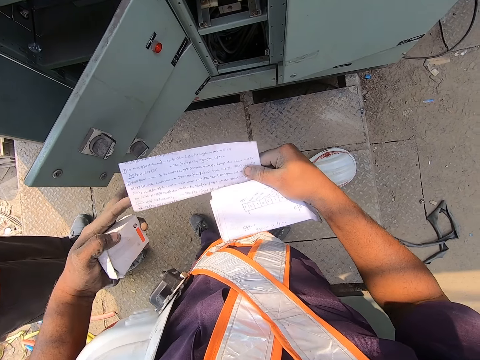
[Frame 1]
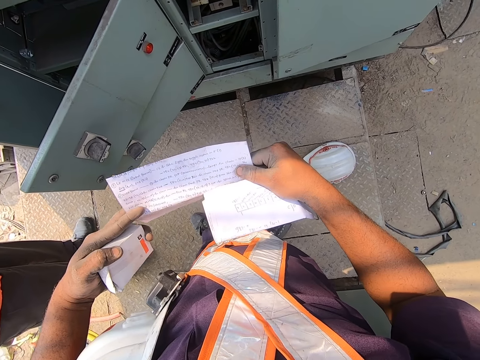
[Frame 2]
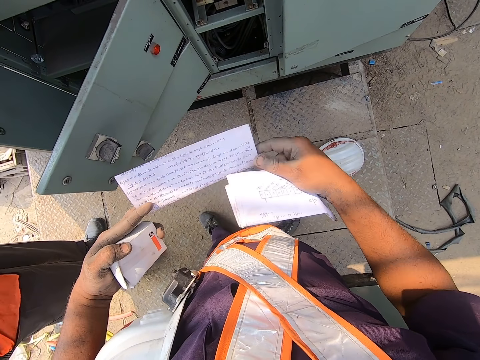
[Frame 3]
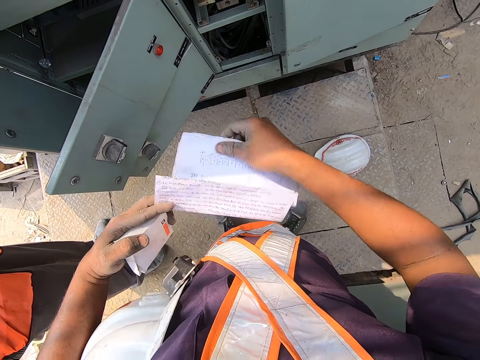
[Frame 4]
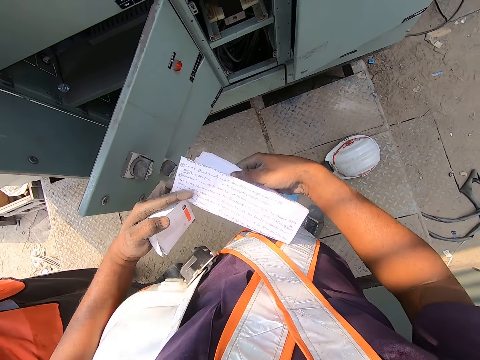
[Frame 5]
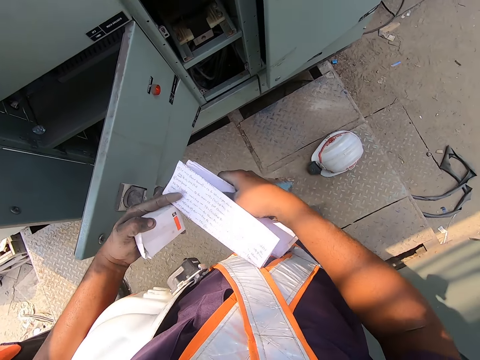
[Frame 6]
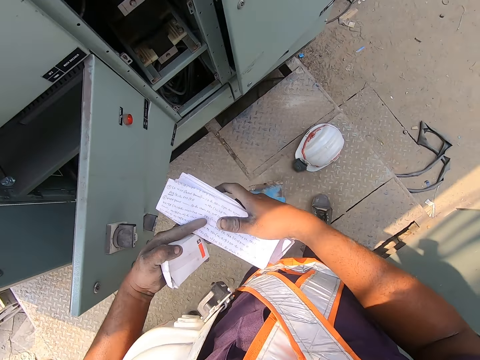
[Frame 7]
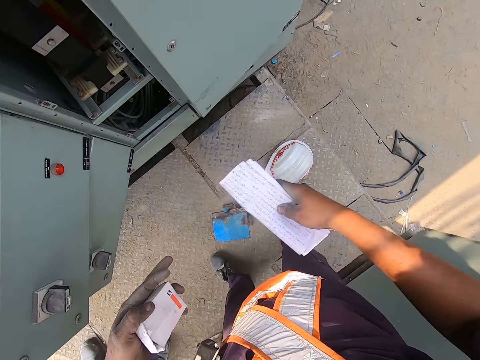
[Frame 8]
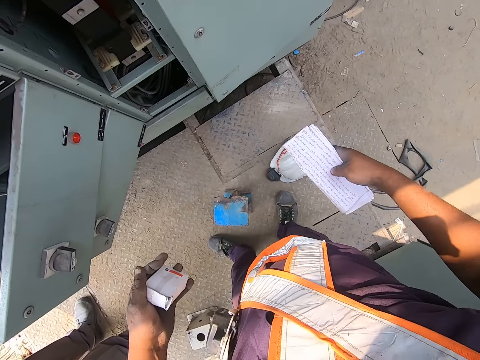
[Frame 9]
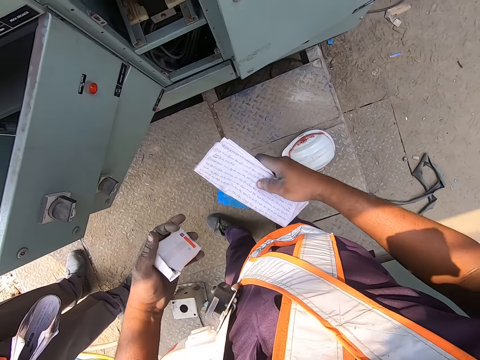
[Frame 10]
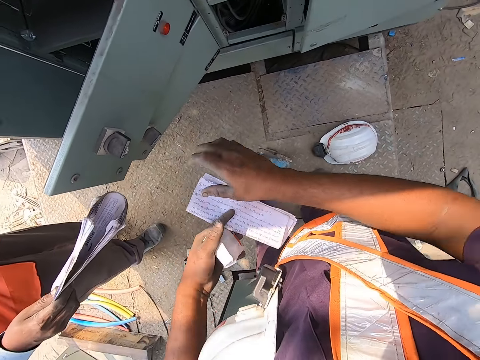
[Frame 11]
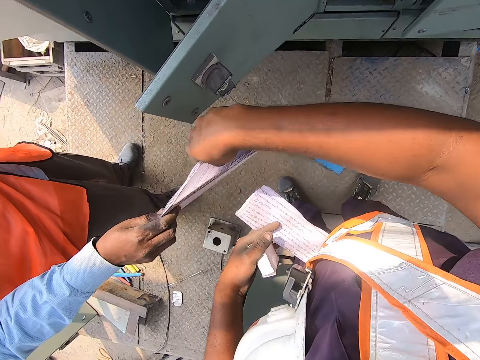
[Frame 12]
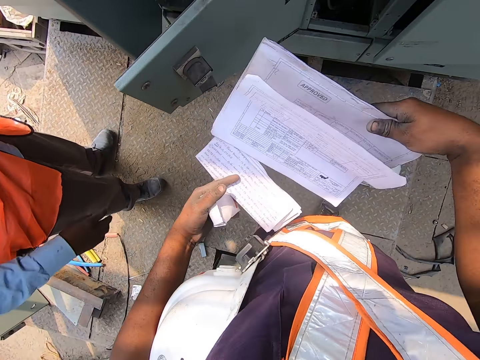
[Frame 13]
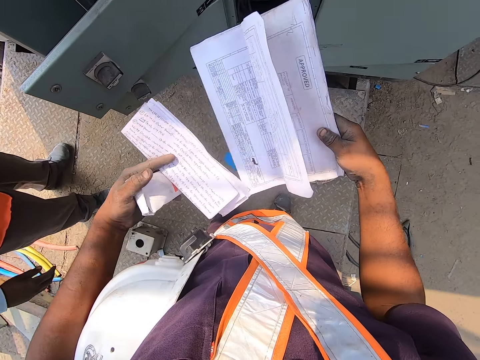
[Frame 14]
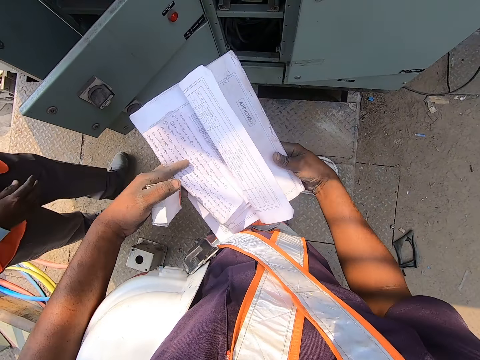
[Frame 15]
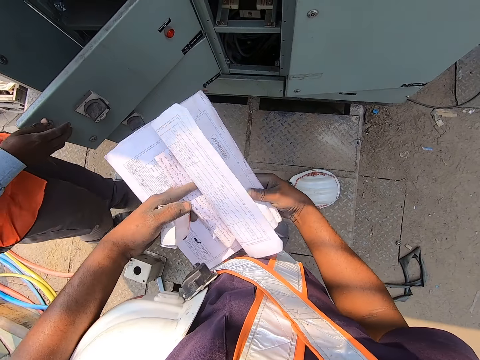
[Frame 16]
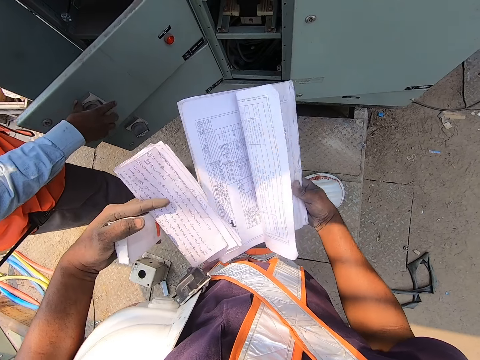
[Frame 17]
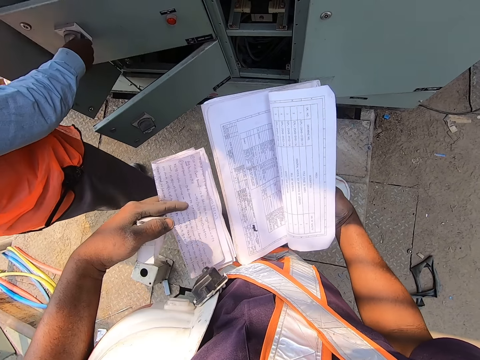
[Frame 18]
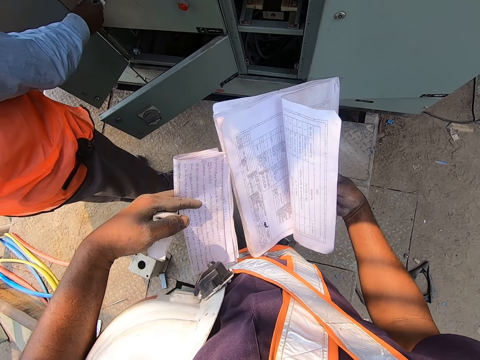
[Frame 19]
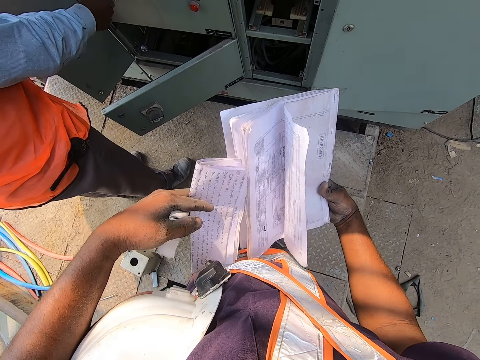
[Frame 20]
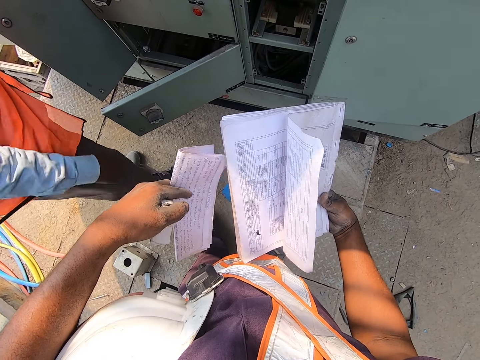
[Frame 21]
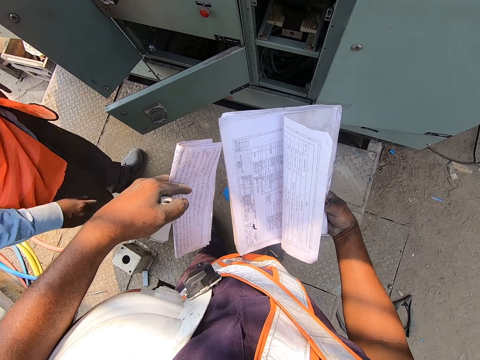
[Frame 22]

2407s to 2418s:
The camera wearer flips the paper with both hands. He puts the paper in his right hand between the paper in his left hand. He holds the papers in his right hand. He passes the papers in his right hand to his left hand. A man stretches the book in his right hand to the camera wearer. The camera wearer collects the book from the man with his right hand. He puts the papers in his left hand in the book in his right hand. He removes the papers from the book in his right hand with his left hand.

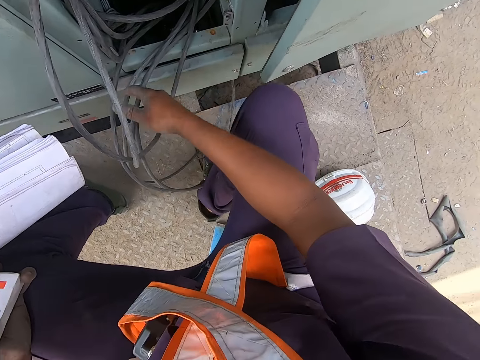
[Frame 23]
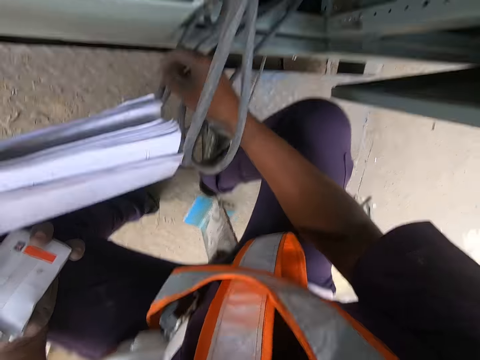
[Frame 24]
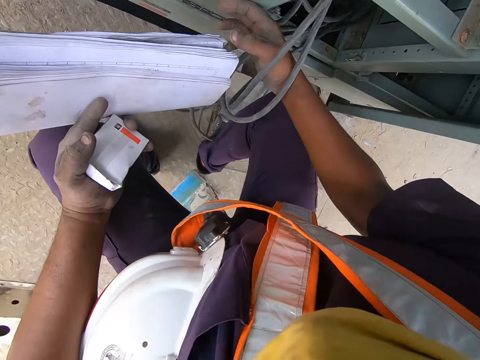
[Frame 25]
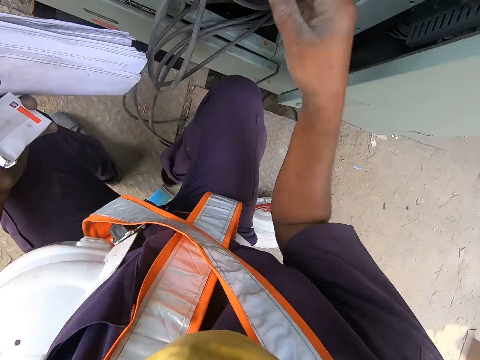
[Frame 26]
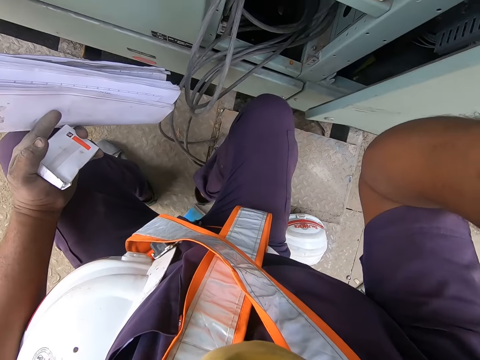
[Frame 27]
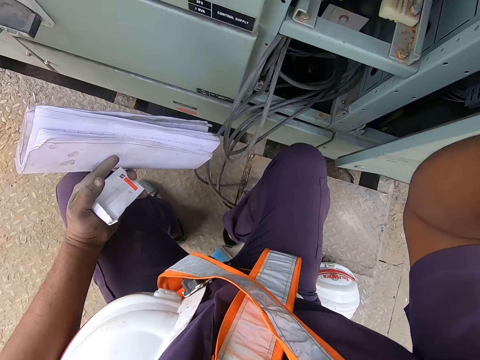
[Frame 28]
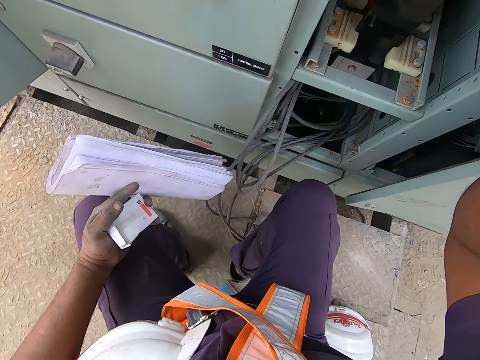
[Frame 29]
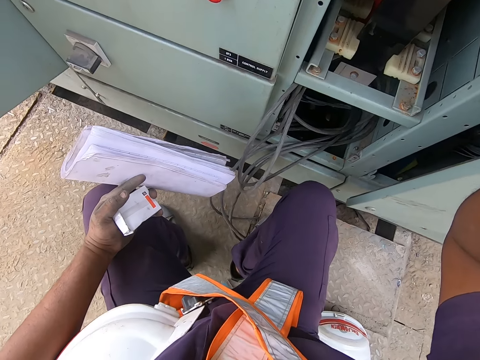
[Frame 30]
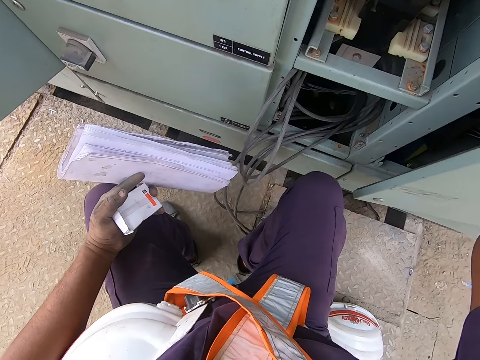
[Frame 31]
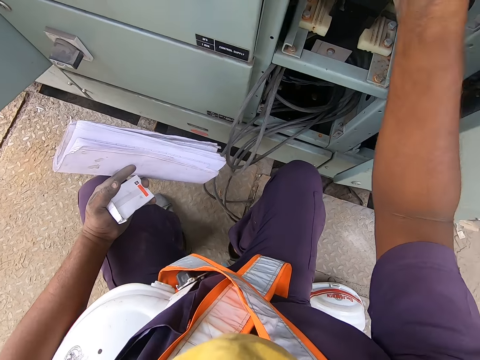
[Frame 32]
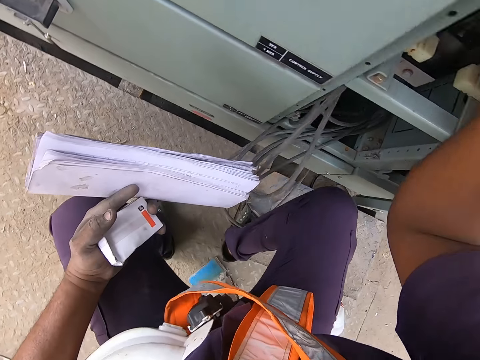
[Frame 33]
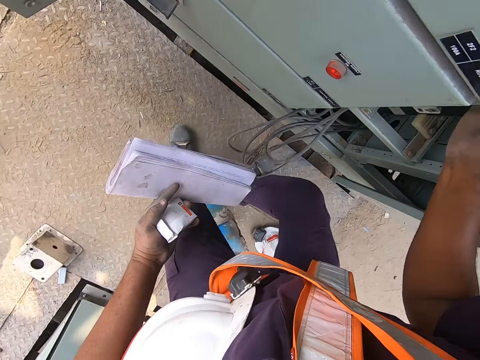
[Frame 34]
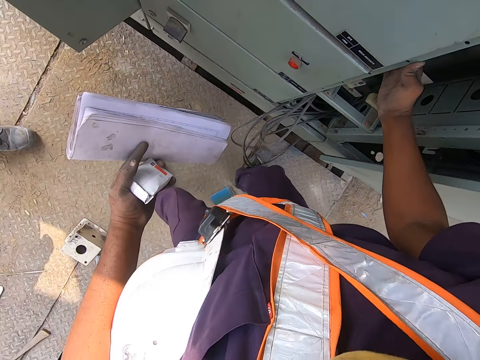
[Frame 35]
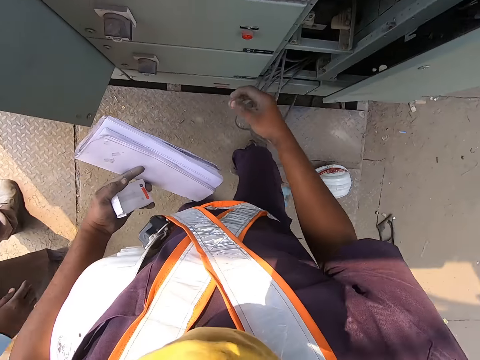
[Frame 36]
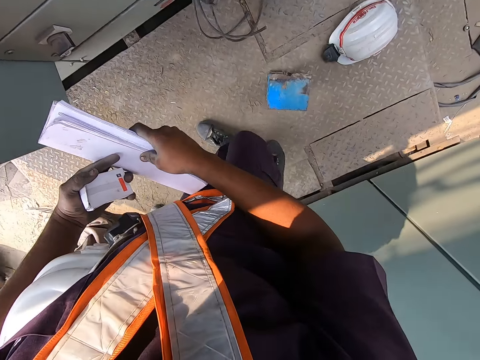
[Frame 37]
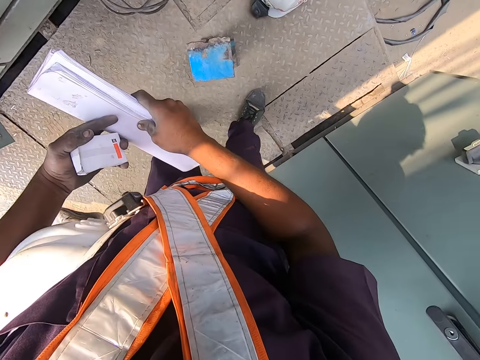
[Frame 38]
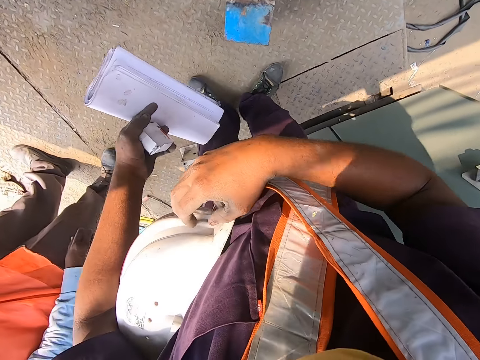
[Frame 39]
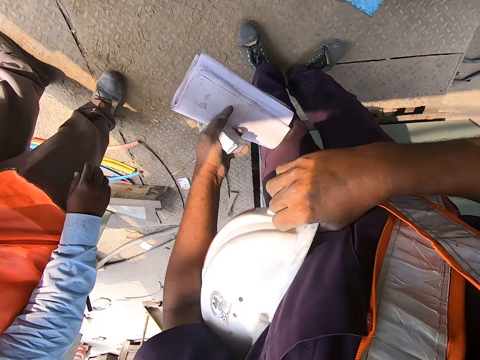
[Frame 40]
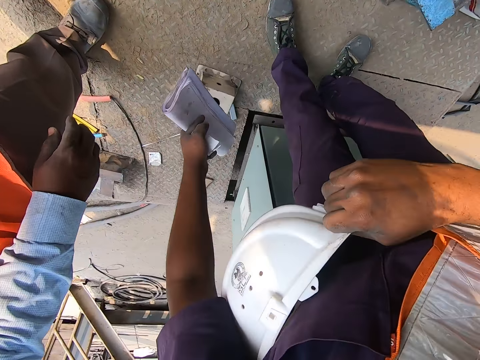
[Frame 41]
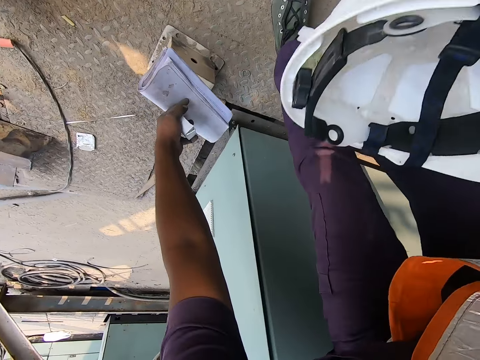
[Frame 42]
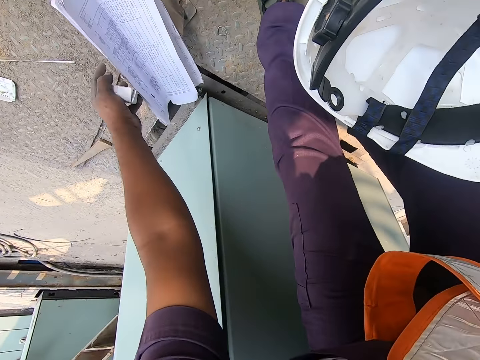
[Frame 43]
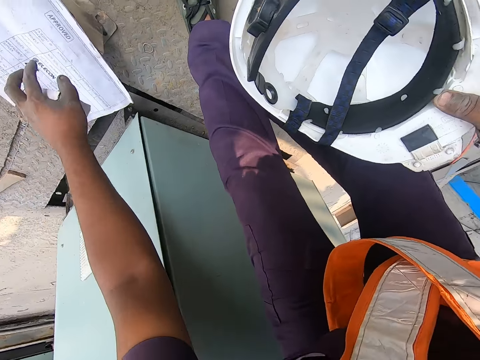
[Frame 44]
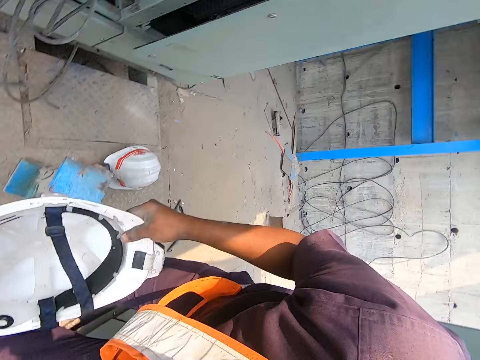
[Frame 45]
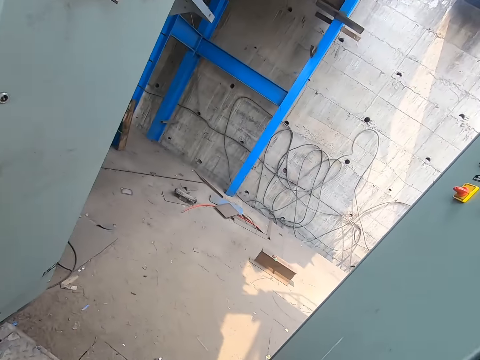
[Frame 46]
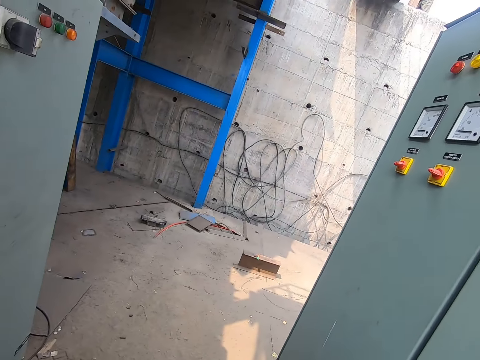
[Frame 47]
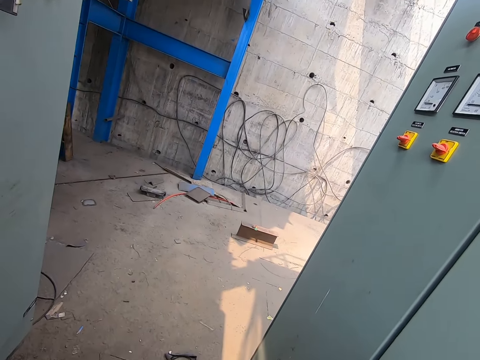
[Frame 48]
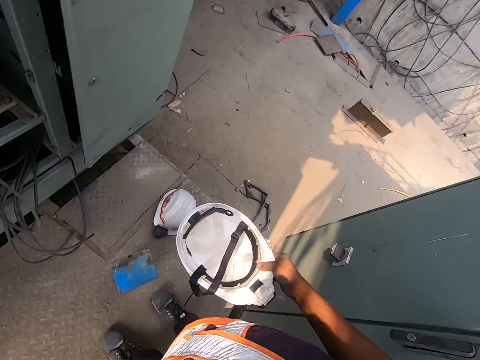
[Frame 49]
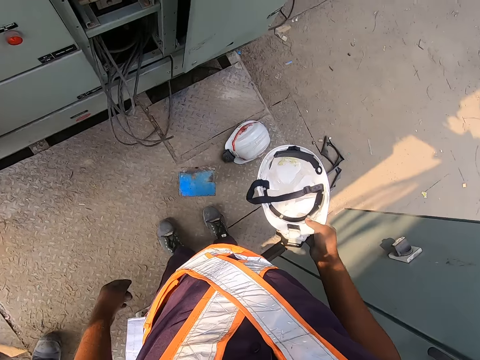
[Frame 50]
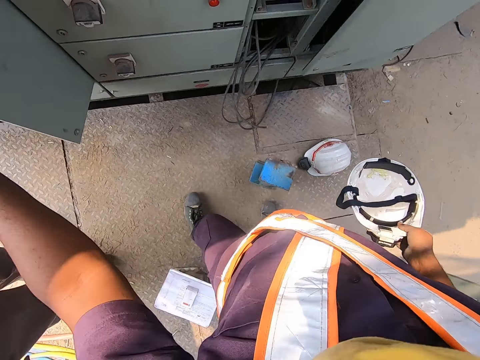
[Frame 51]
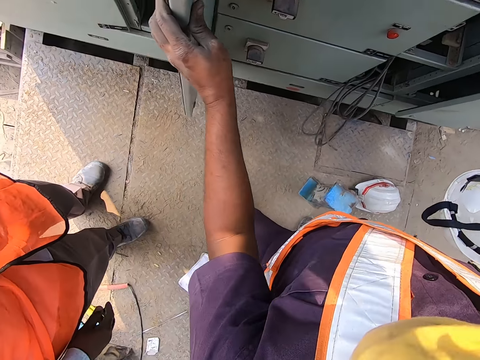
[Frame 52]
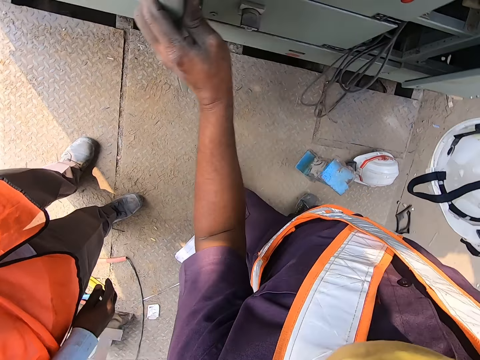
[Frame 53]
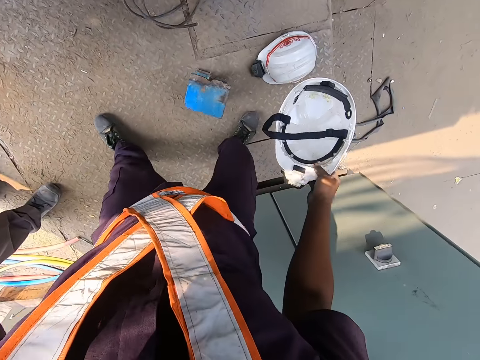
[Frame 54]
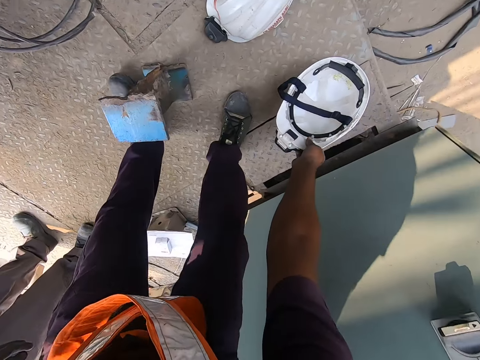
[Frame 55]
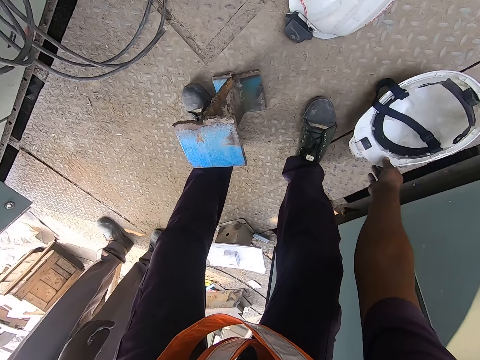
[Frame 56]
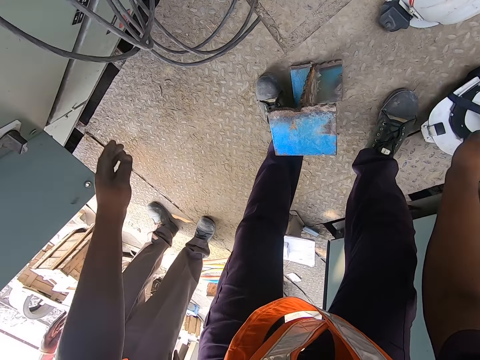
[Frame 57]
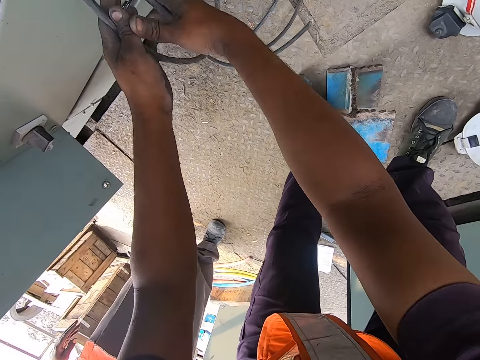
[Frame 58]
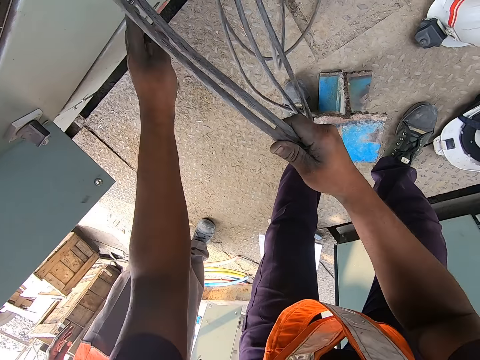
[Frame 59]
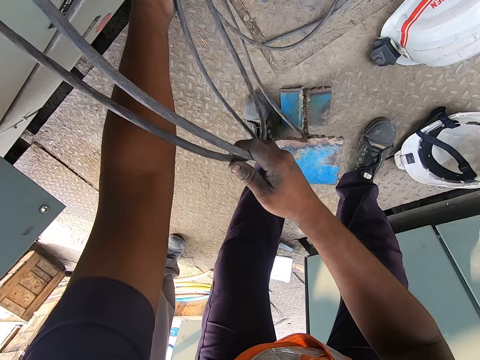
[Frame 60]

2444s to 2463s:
The camera wearer lifts his hand to his head. He adjusts a camera on his head with his right hand. He drops his hand to a meter box. He stands up from a piece of iron on the floor, along the meter box. He holds papers in his hands. He shifts his right hand to a helmet. A man stands beside the camera wearer. The camera wearer holds the helmet with his right hand. He picks the helmet from his armpit. He places a booklet on an iron on the floor with his left hand. He stares around on the meter boxes. He converses. He moves a cover of the electrical distribution control box with his left hand. He places the helmet on the floor with his right hand. He pulls wires from the electrical distribution control box with his hands.
